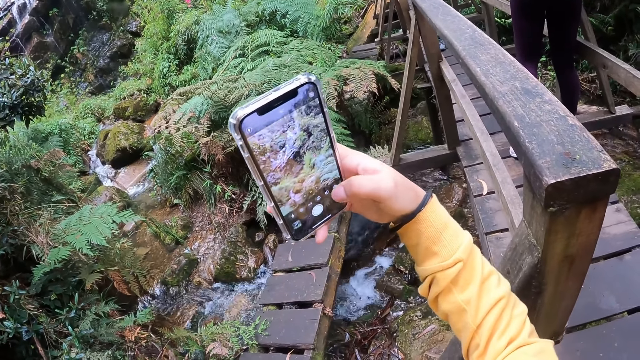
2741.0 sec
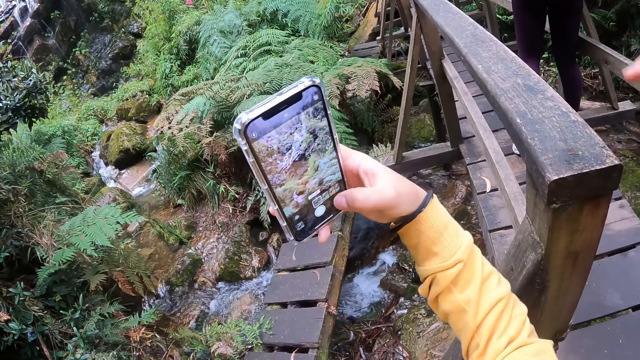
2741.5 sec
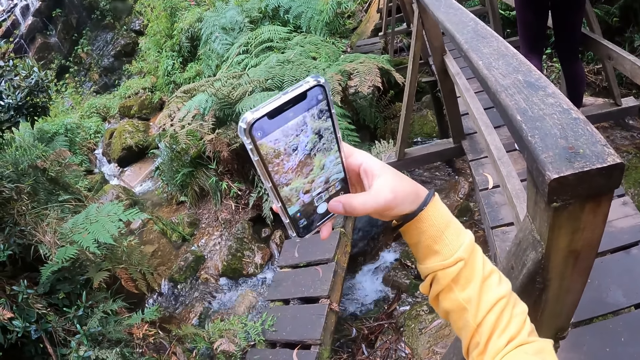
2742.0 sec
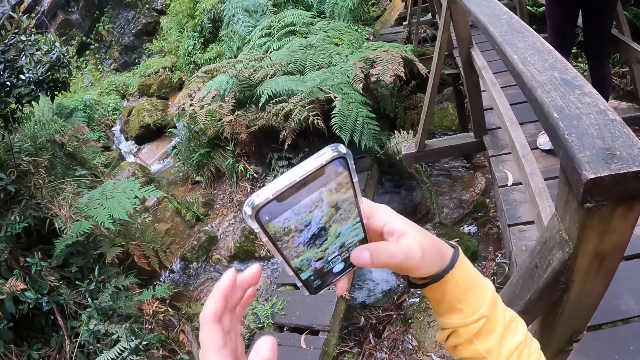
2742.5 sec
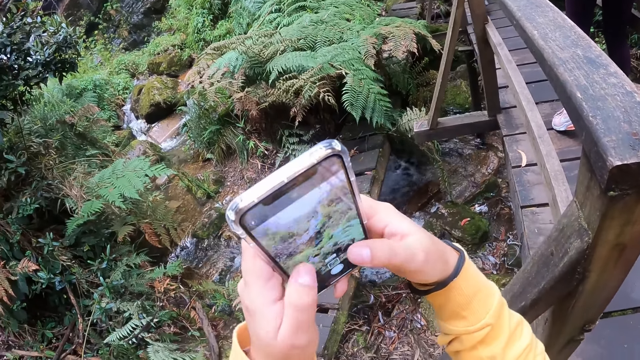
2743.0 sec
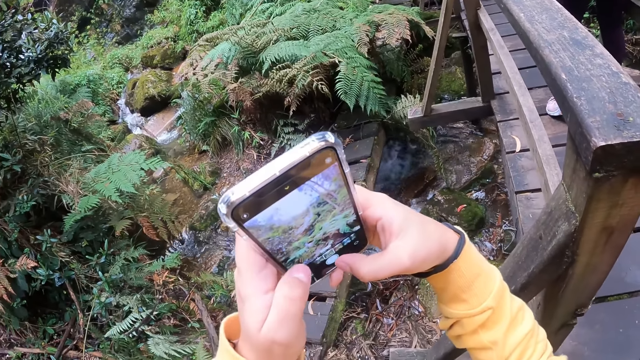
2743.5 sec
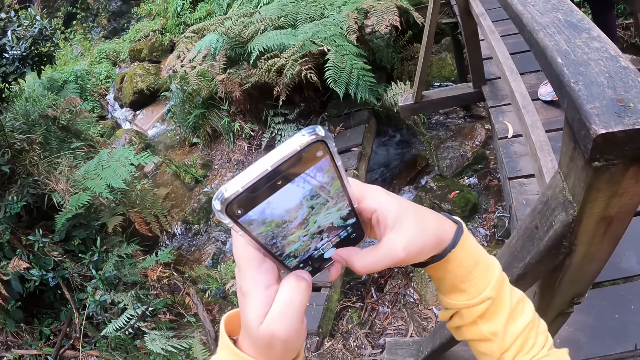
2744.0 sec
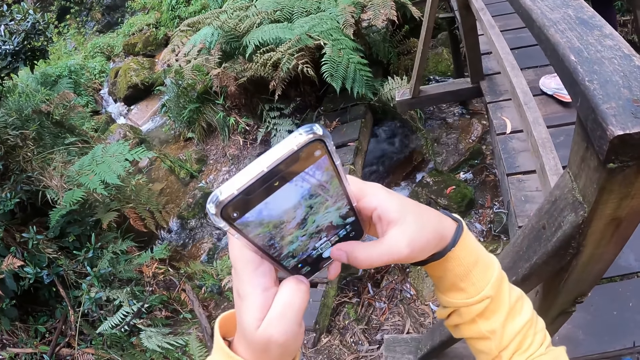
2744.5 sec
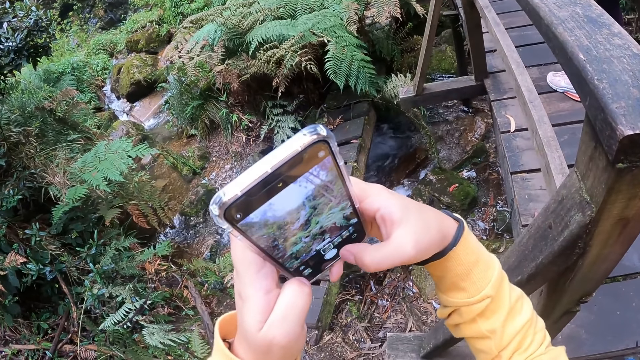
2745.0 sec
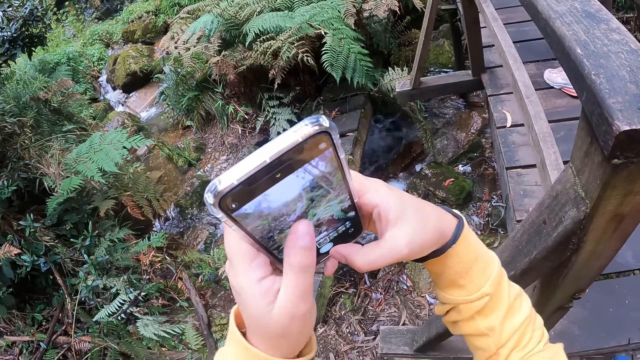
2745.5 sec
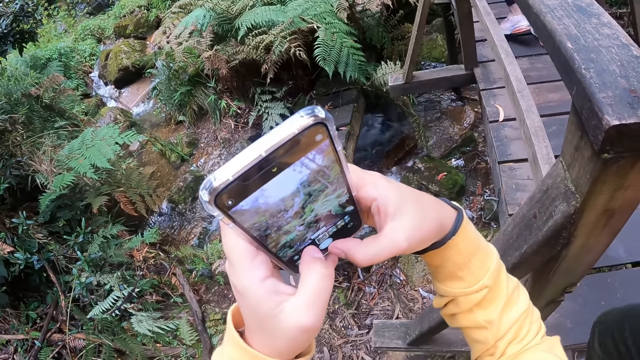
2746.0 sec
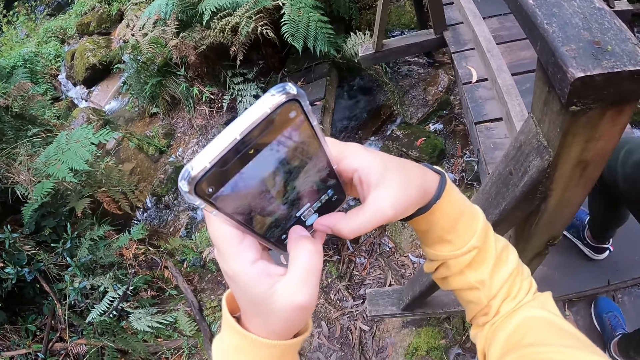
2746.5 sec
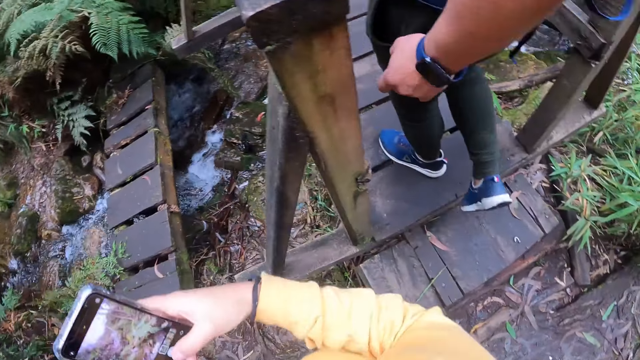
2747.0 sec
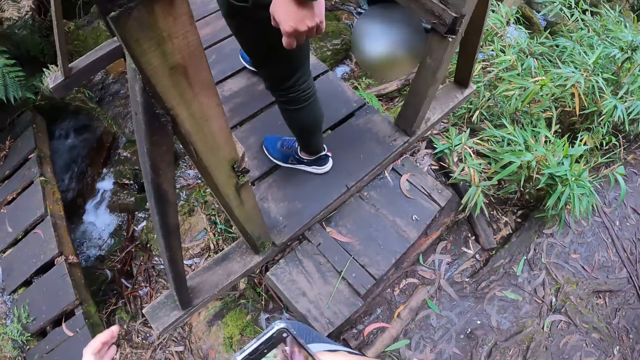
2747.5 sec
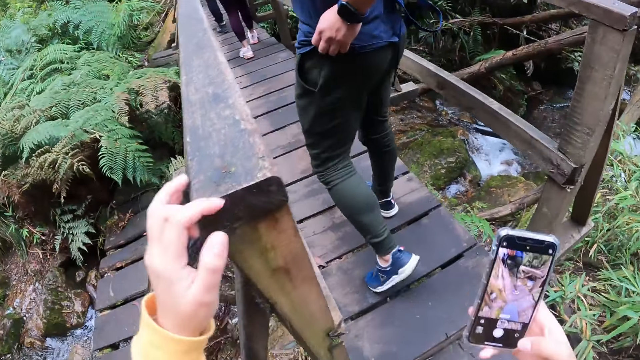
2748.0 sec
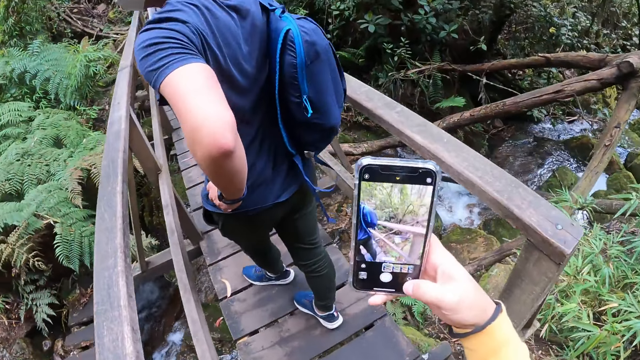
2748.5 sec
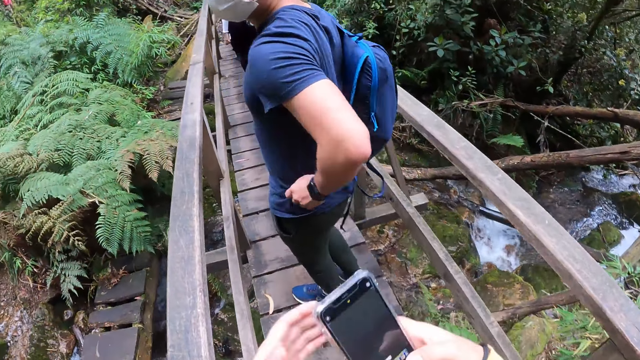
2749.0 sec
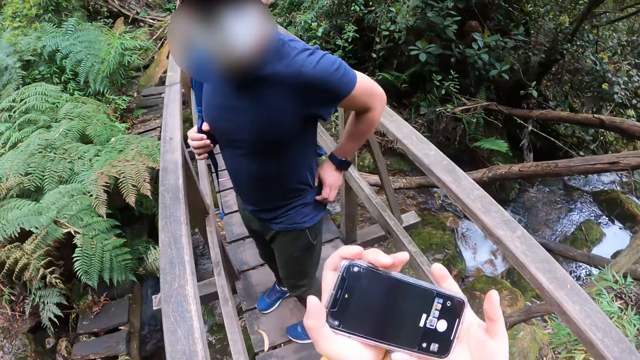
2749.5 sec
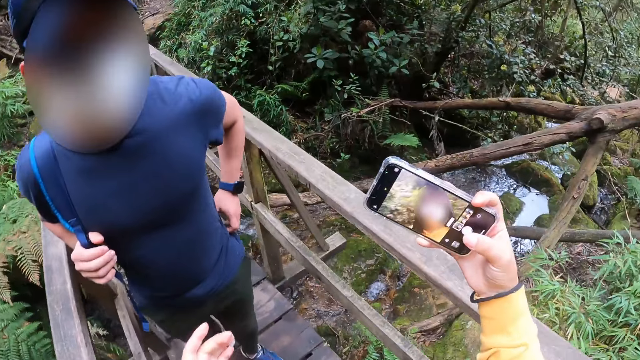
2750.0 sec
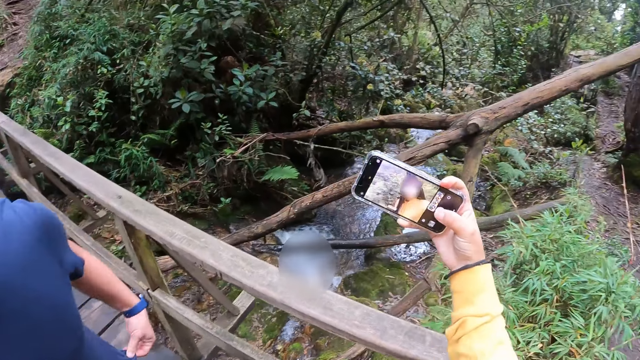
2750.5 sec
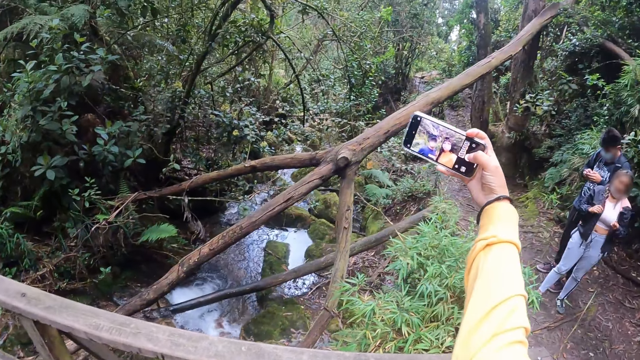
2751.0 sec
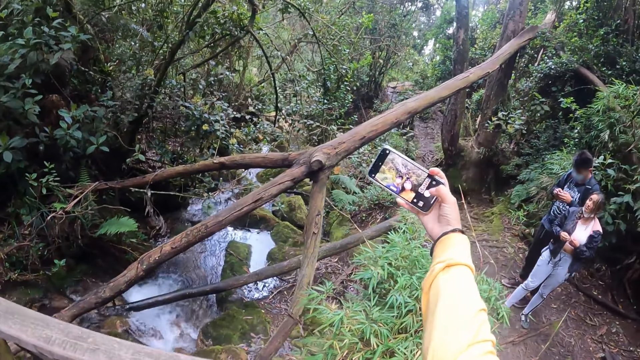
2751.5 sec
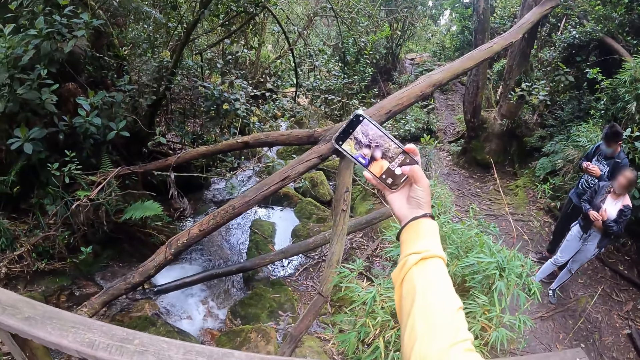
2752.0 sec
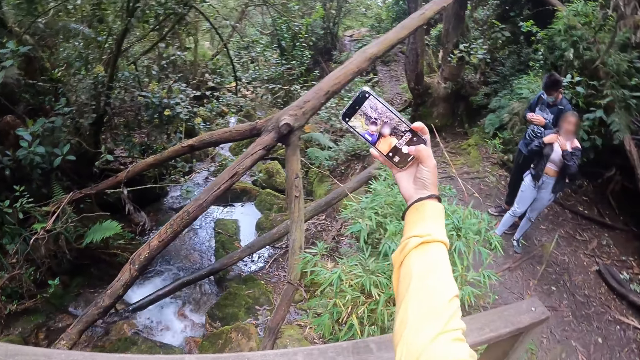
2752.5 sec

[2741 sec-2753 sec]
The camera wearer operates the phone with both hands. A person steps on the bridge. The camera wearer holds the phone. They take a selfie with the person.

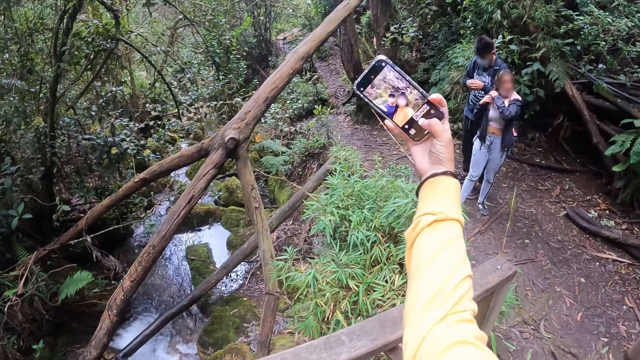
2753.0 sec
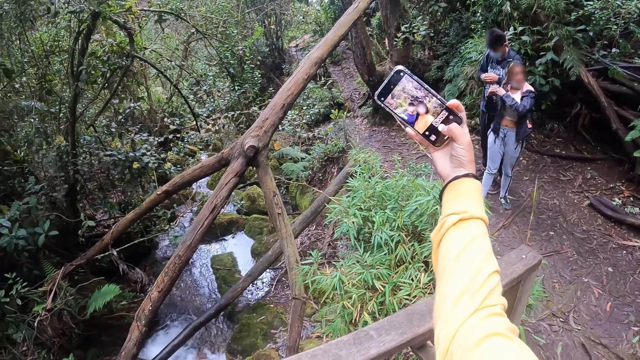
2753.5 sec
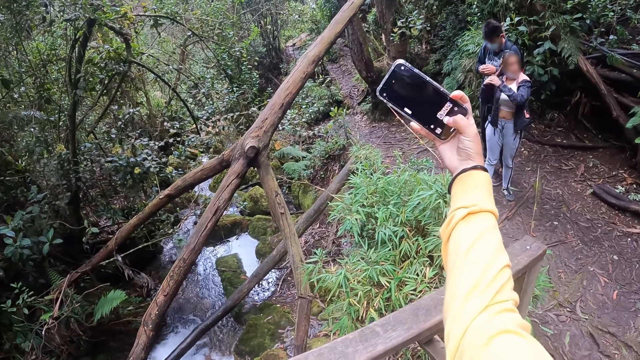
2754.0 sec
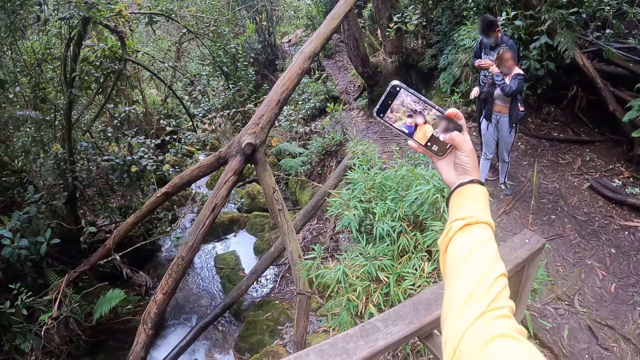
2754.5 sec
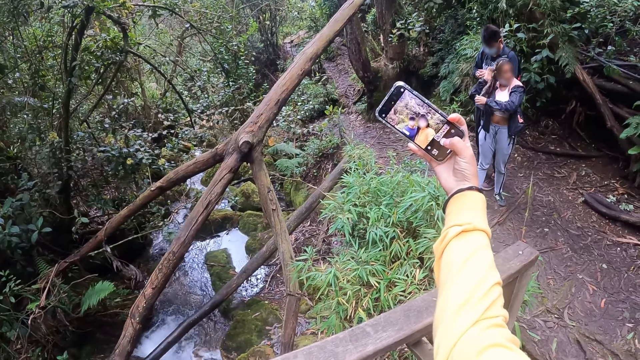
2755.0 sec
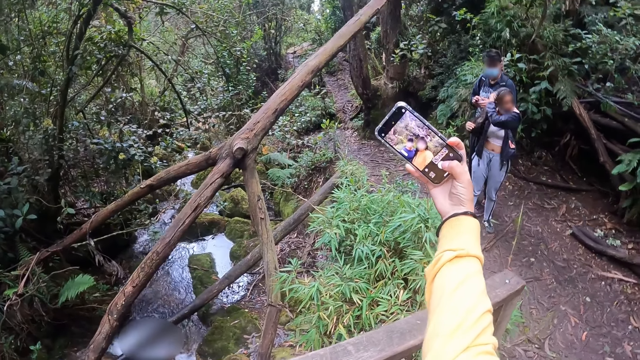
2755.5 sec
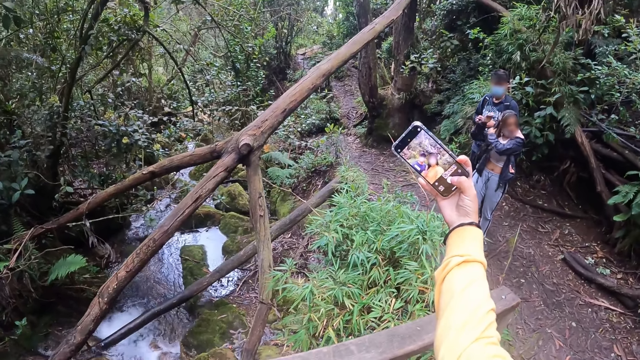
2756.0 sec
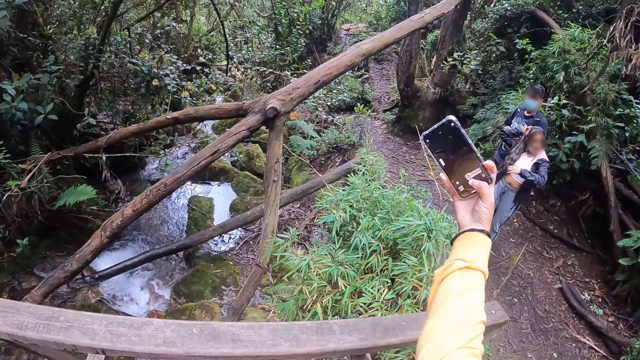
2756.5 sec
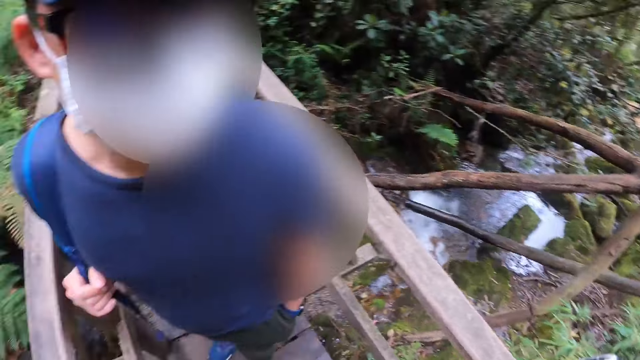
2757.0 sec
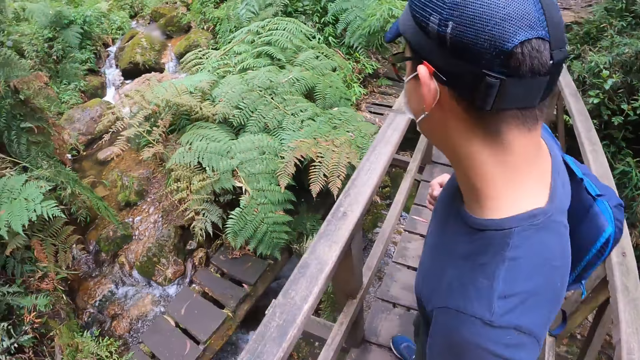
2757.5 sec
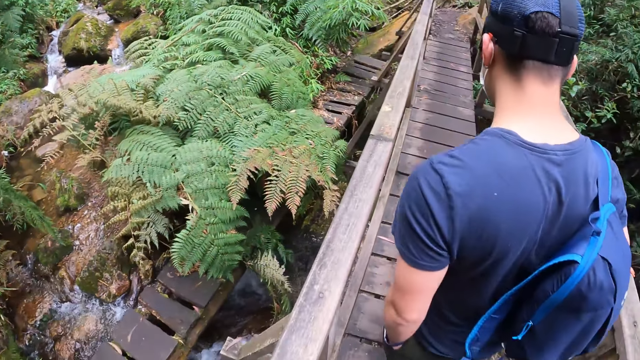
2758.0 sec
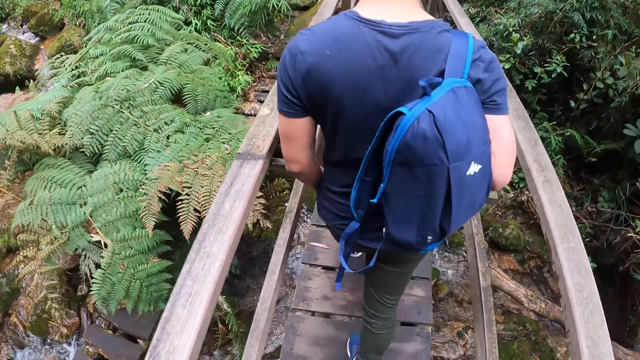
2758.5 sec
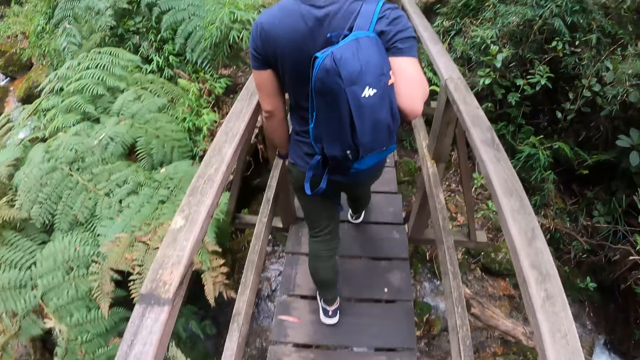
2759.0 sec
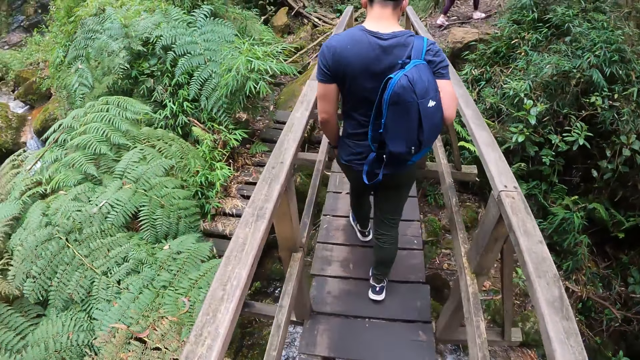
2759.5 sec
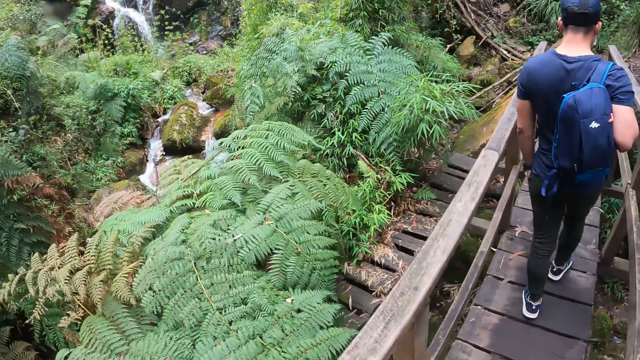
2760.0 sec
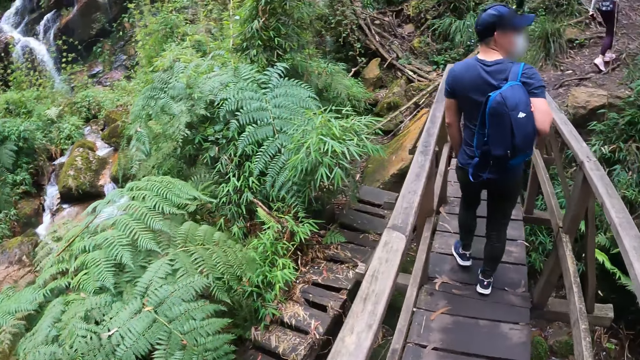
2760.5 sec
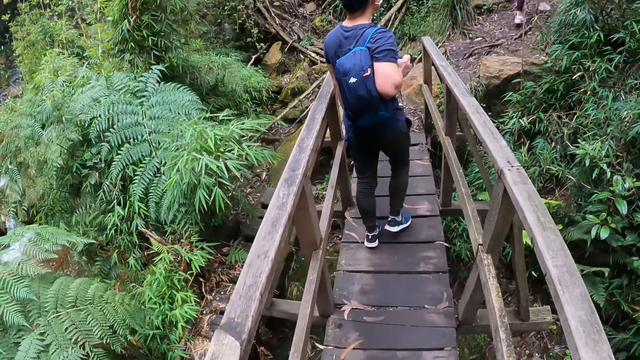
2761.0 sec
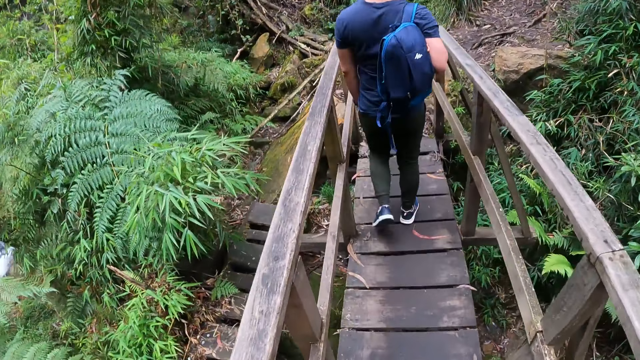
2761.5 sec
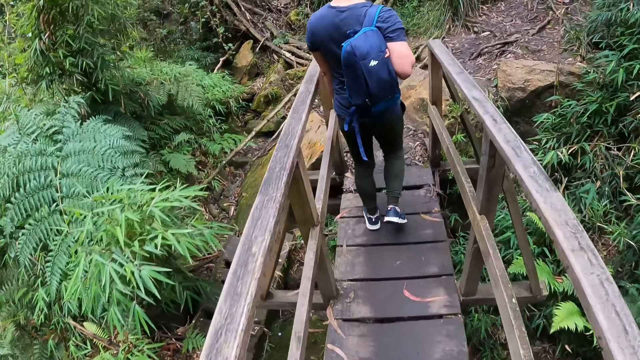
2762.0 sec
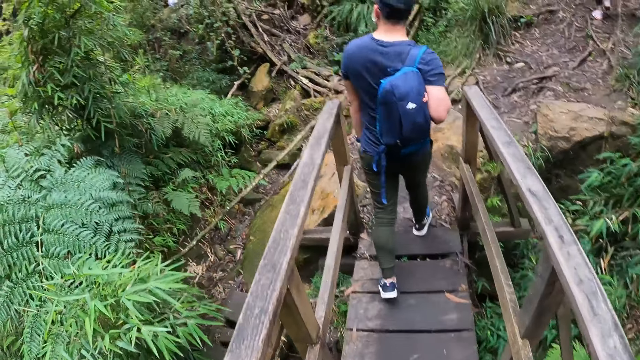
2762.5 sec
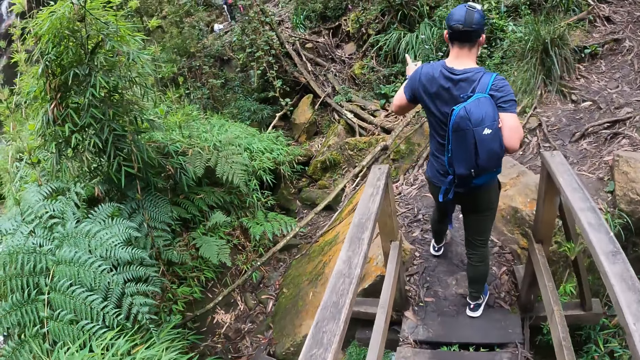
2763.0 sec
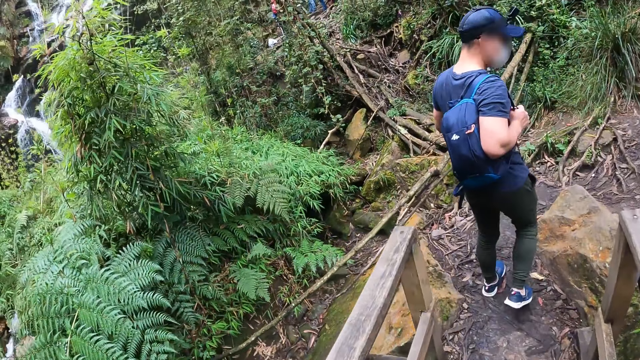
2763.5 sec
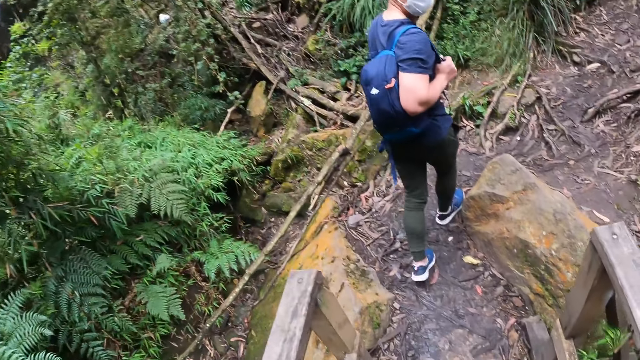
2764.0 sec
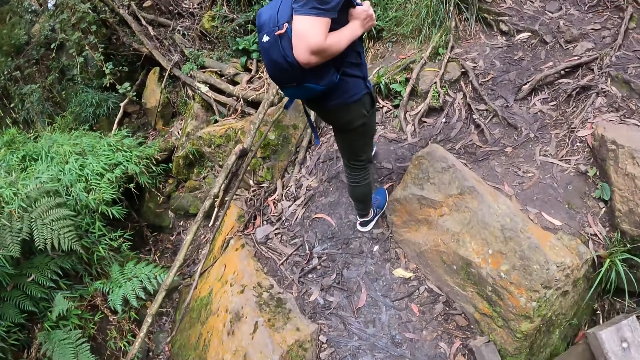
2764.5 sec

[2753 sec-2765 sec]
A person touches her hair. The camera wearer takes a selfie with another person. They turn around. The other person walks on the bridge. The camera wearer takes a walk on a pathway with a group of people. The other person points aside.
